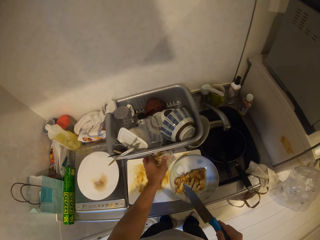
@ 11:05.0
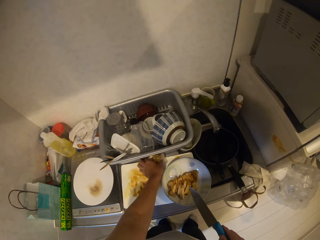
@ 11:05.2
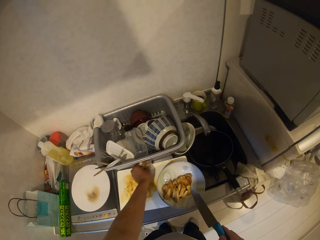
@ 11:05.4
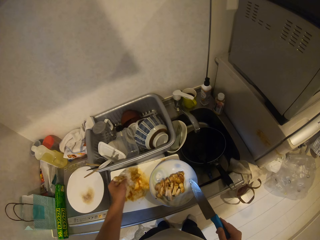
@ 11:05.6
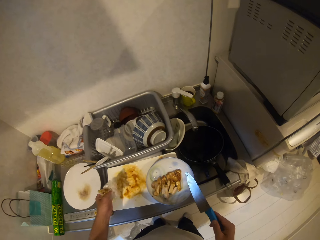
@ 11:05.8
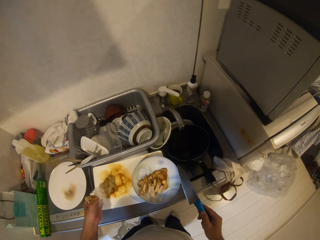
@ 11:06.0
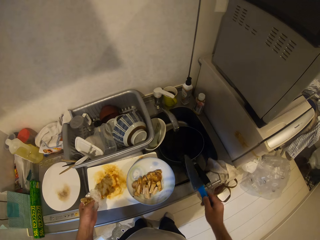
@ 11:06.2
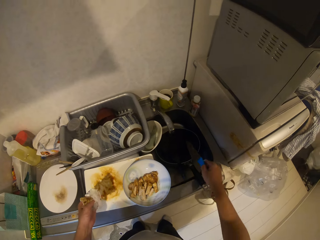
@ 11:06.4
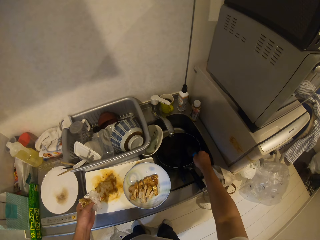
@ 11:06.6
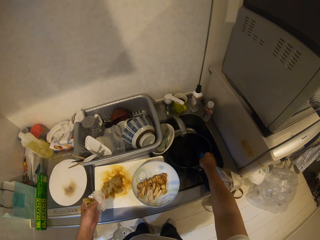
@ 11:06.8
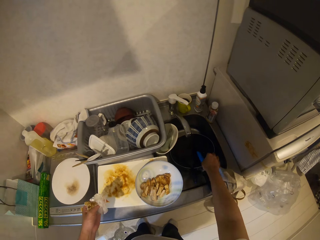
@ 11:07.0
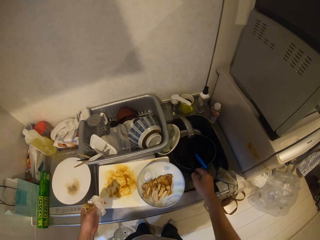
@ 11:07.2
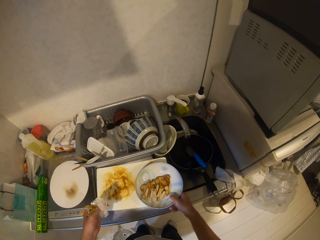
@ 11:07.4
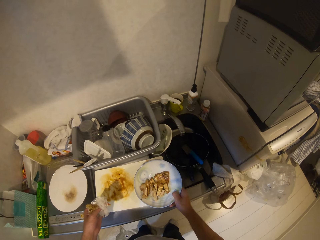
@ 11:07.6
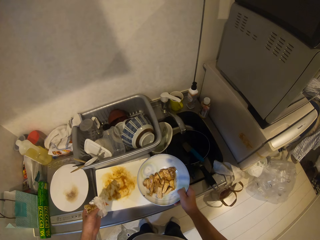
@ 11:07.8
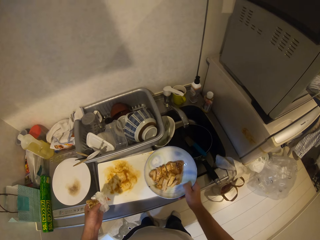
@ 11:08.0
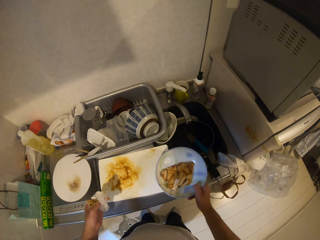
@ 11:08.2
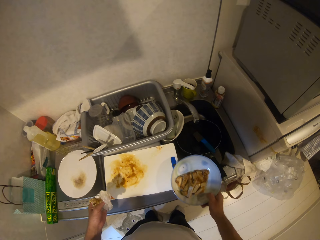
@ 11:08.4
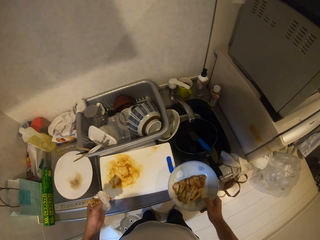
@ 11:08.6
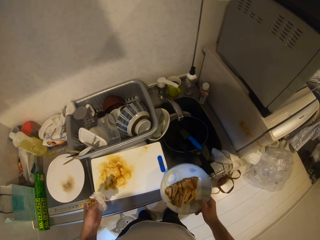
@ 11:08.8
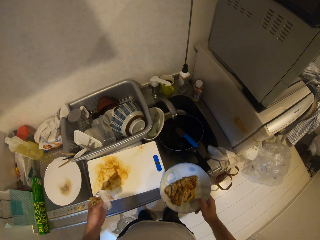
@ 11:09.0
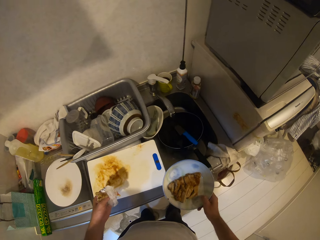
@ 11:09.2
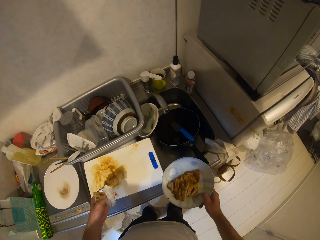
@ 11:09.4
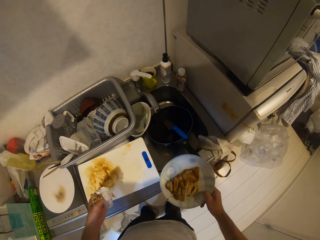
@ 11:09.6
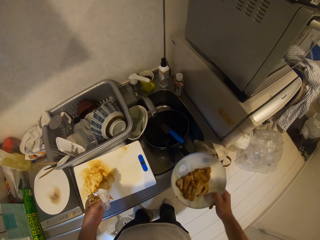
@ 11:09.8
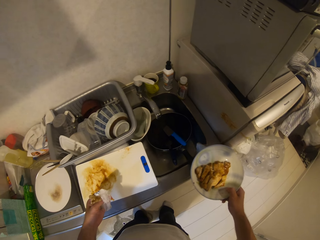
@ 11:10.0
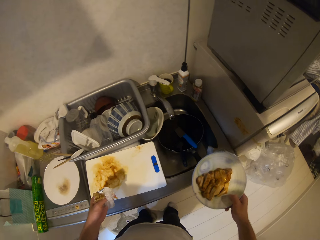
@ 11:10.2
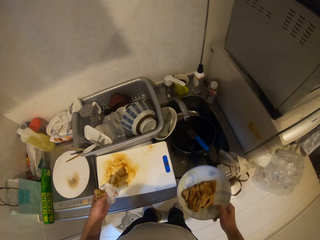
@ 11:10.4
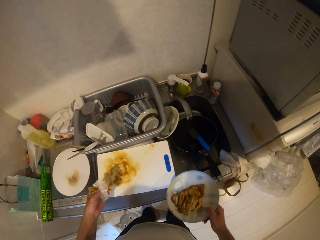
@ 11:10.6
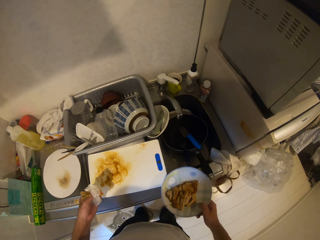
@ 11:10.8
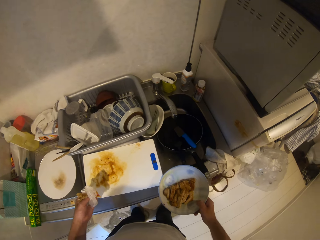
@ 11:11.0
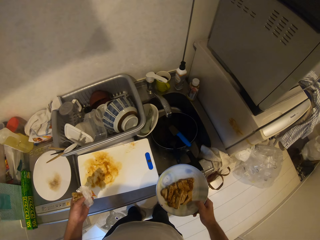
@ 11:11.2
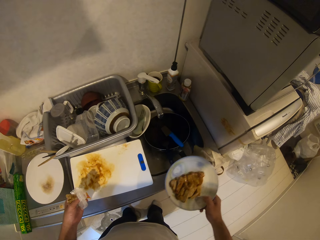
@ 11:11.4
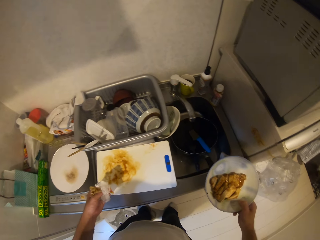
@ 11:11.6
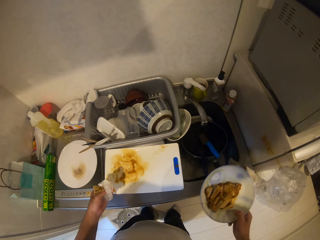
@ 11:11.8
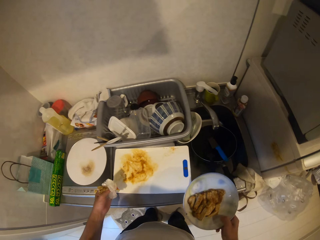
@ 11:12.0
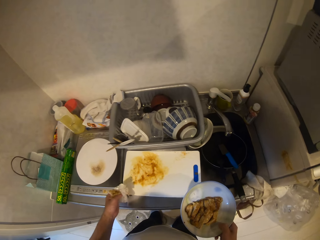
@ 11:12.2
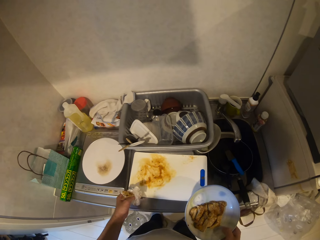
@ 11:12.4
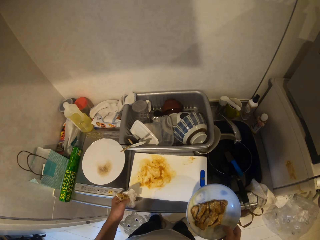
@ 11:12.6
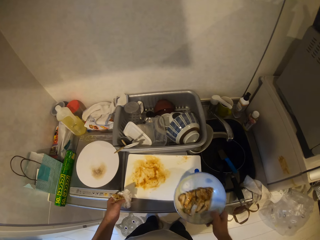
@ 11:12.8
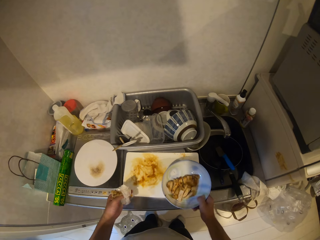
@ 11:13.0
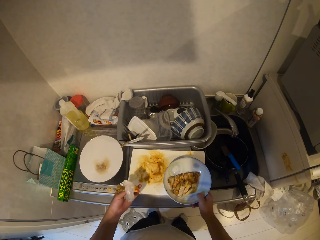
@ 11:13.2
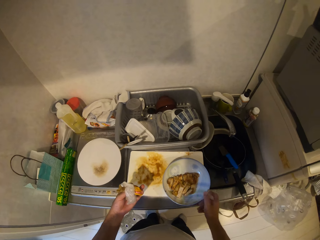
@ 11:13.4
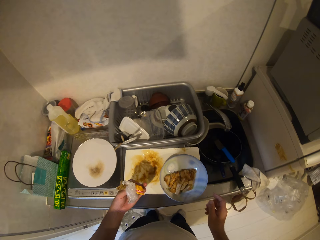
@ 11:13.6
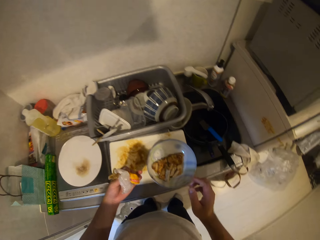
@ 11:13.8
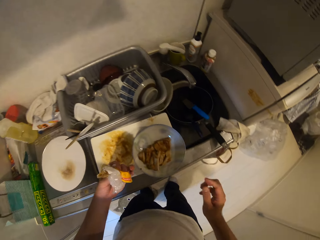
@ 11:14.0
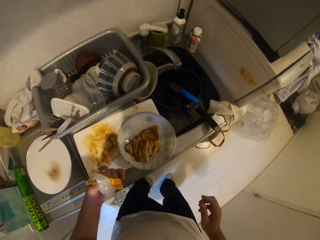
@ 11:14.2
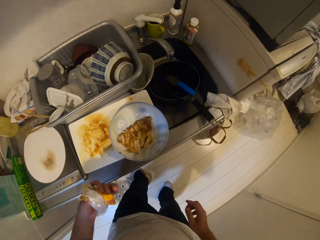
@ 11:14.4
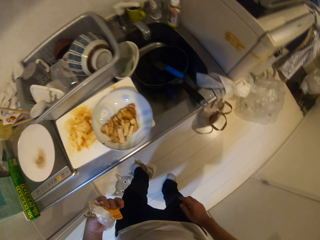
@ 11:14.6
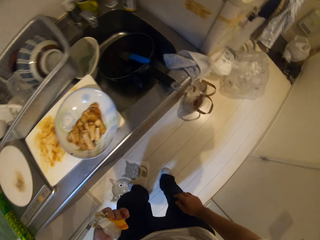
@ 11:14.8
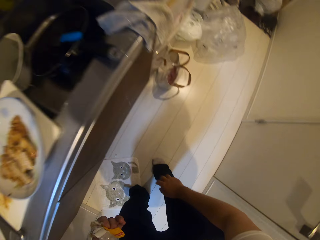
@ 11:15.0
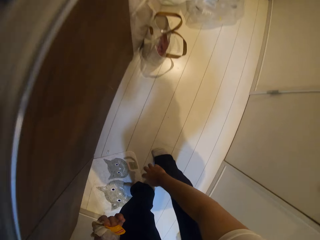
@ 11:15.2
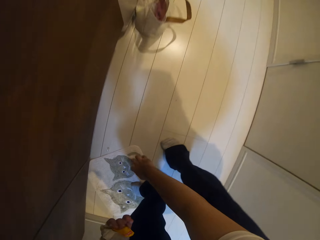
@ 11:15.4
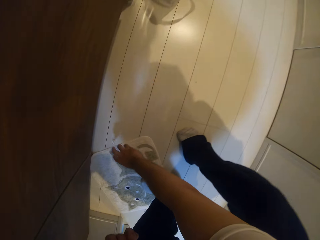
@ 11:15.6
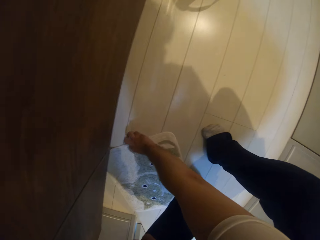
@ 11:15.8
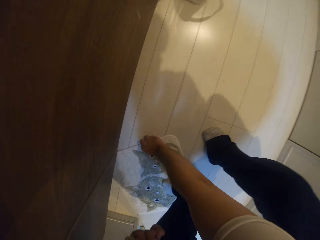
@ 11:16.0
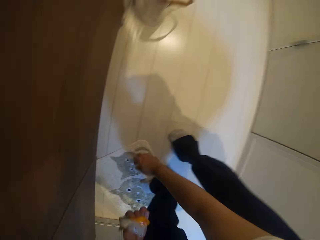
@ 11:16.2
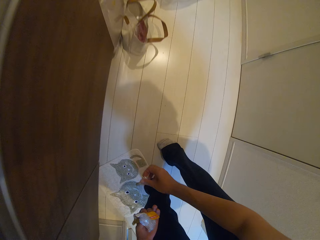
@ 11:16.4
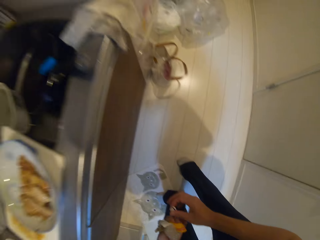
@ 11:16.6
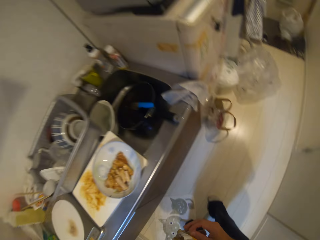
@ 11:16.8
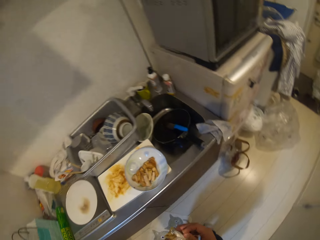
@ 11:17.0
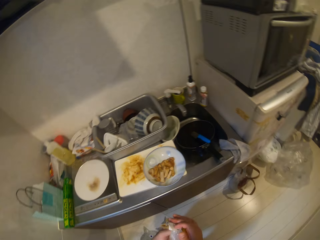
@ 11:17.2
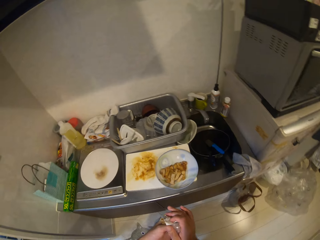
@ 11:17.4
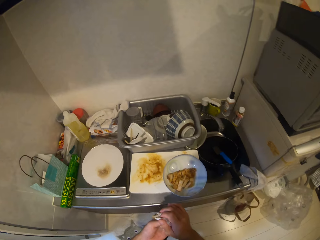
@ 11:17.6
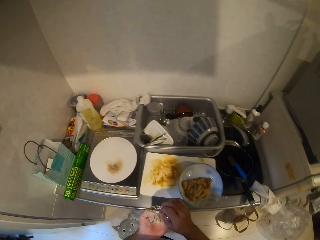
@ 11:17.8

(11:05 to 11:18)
The camera wearer picks up some nylons with his left hand. He touches the chopping board with his left hand. He drops the knife into the kitchen sink. He picks up the plate of meat from the chopping board with his right hand. He shakes on a spot with the plate of meat in his right hand and the tissues and nylons in his left hand. He drops the plate of meat on the chopping board. He moves towards the floor. He picks up a plastic seal or paper from the floor with his right hand. He straightens up from the floor.

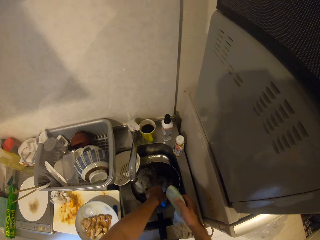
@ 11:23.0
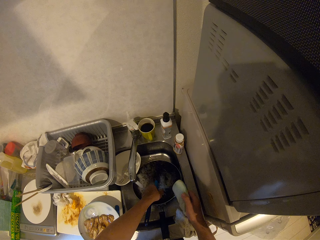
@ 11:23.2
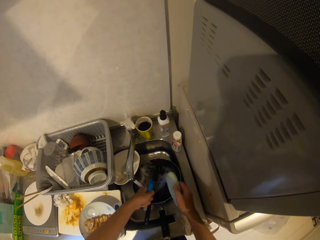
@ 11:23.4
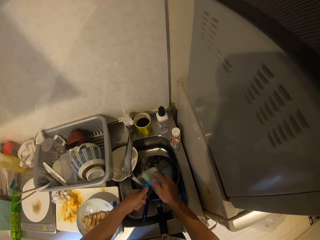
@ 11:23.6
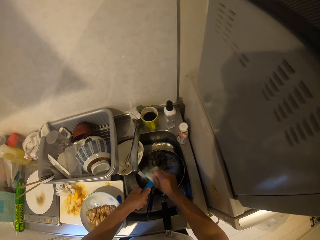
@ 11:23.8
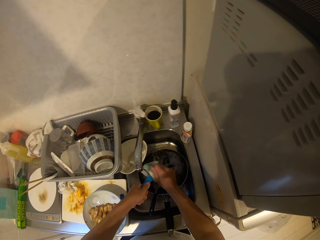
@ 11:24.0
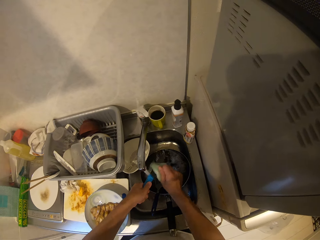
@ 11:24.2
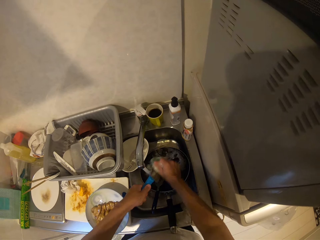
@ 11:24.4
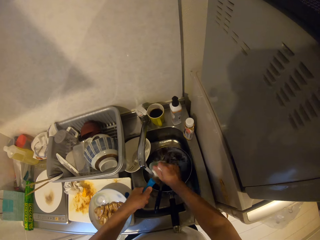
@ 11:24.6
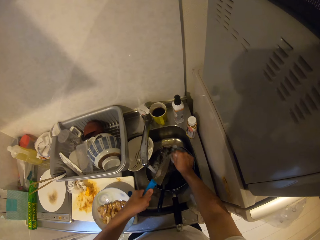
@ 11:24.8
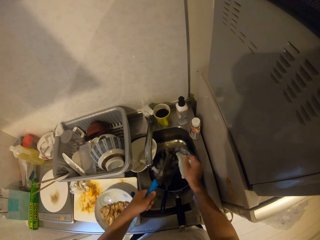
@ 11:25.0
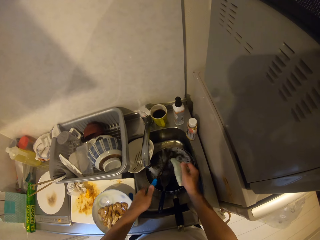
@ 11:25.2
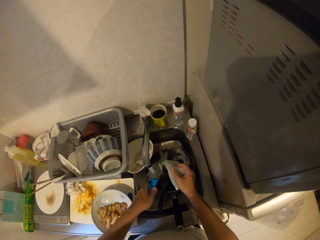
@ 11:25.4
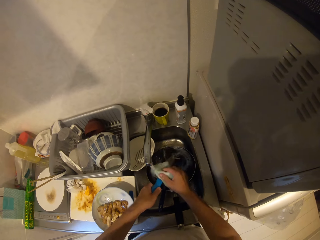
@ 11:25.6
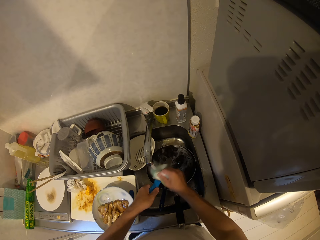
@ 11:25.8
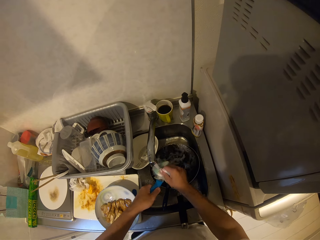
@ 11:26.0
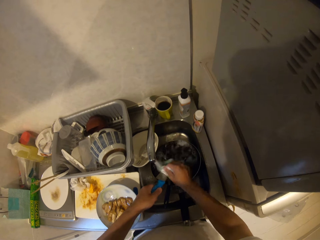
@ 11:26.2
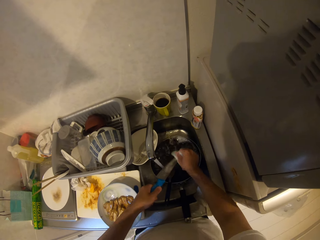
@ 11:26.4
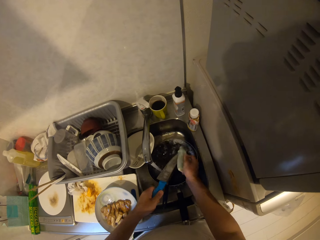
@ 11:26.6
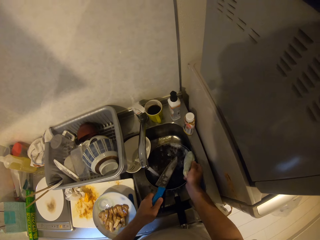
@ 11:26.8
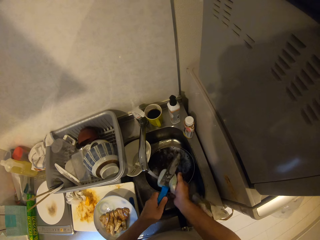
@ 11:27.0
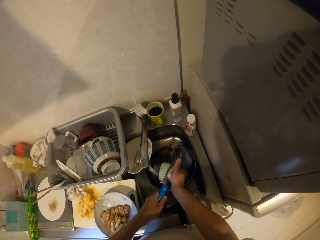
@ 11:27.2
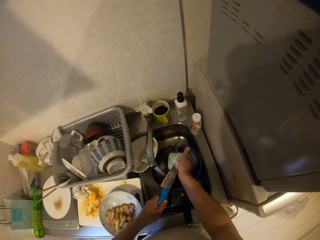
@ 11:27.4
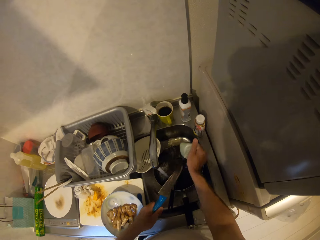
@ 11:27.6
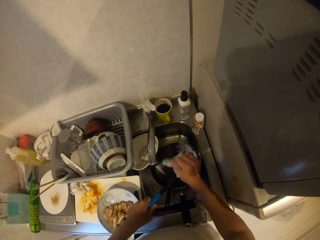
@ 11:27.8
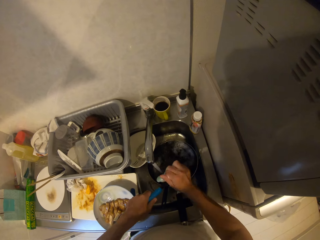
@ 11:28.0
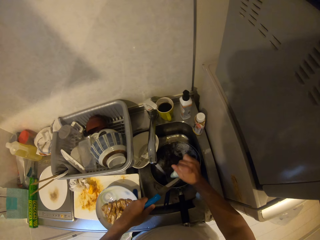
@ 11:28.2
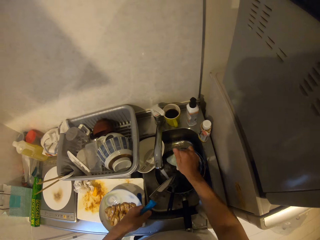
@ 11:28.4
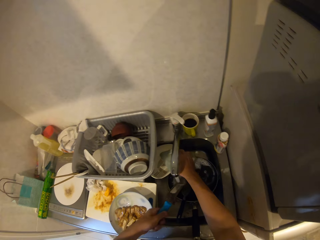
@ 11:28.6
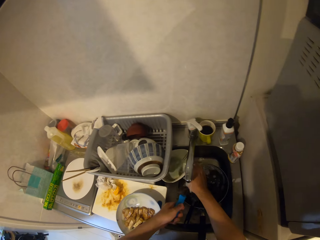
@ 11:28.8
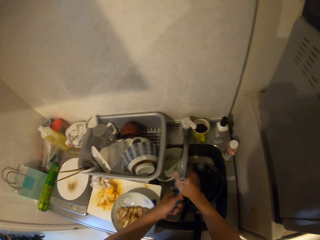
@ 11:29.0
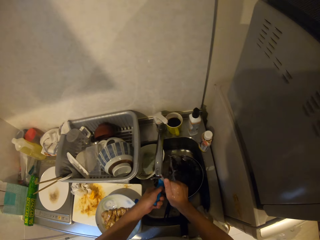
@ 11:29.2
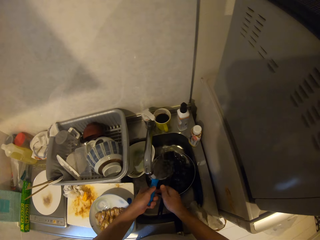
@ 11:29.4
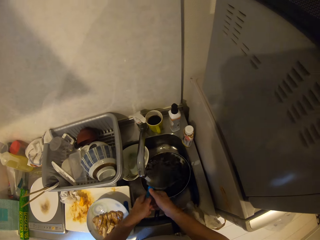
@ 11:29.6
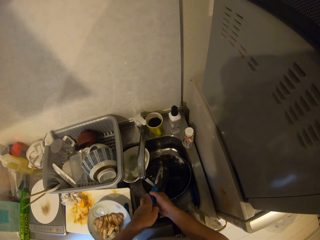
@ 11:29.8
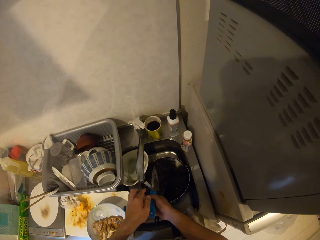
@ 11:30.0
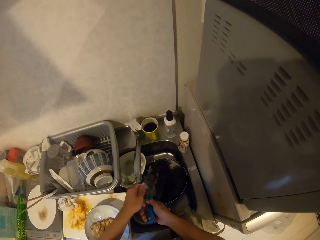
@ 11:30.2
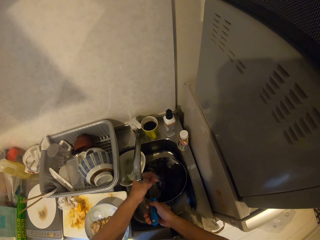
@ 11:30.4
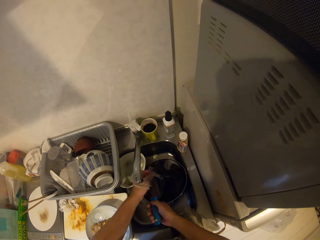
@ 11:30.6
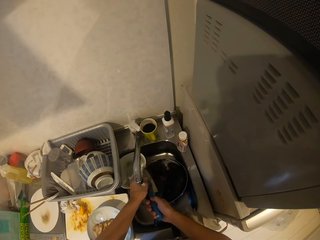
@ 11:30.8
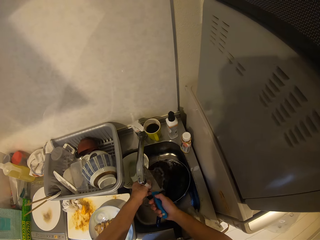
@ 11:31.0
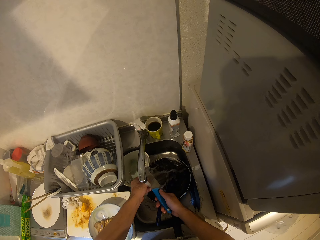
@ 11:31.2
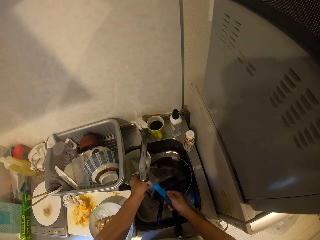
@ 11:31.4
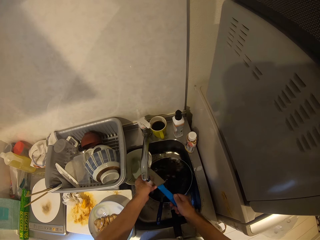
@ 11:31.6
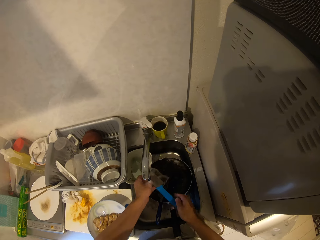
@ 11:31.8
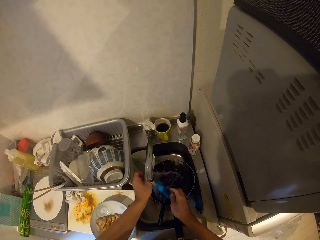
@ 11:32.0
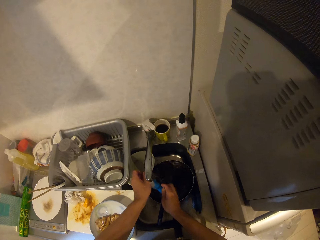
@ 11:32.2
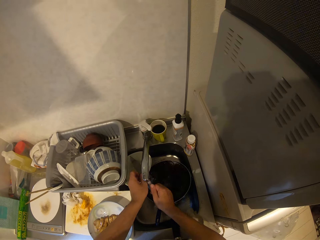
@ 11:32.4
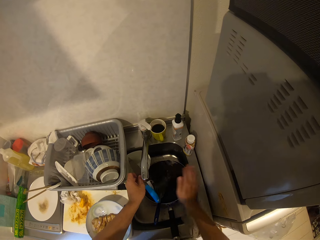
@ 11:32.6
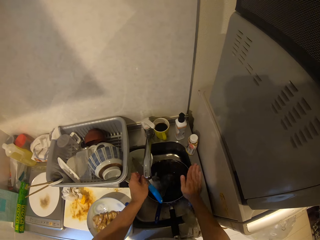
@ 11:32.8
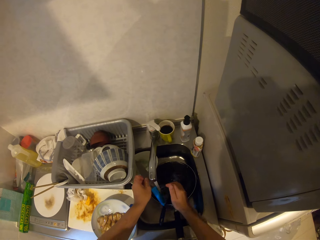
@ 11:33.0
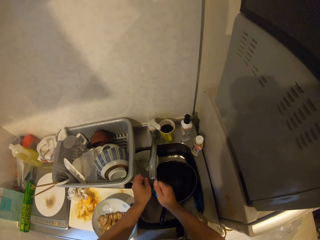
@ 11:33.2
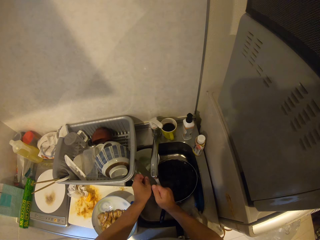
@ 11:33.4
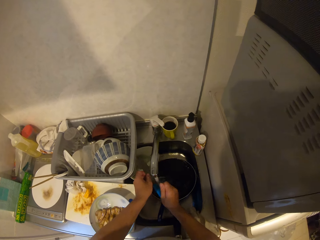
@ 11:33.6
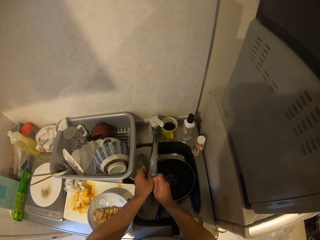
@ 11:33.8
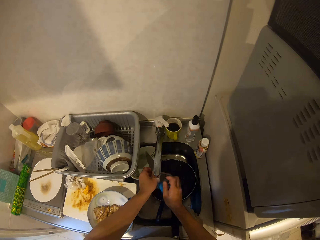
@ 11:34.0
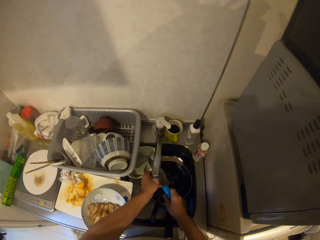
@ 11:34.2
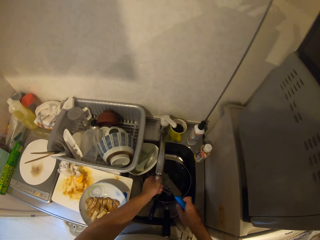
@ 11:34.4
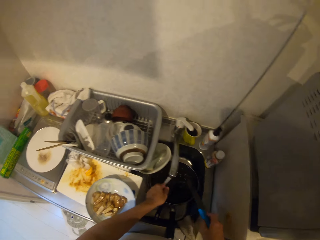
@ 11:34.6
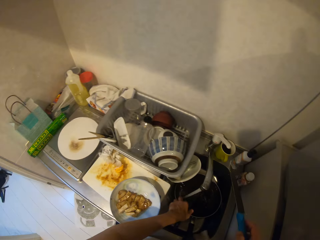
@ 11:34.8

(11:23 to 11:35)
The camera wearer washes the knife with the sponge under running water. He drops the sponge into the sieve. He rinses the knife under running water. He touches the side of the kitchen sink with his right hand. He rinses the knife under running water.
